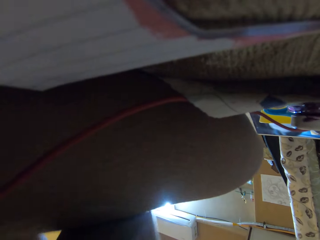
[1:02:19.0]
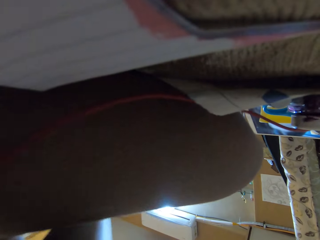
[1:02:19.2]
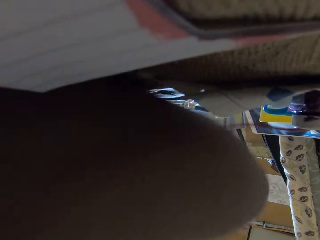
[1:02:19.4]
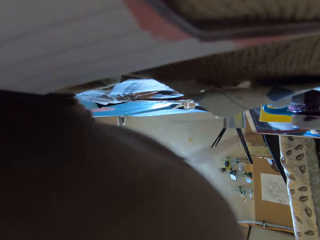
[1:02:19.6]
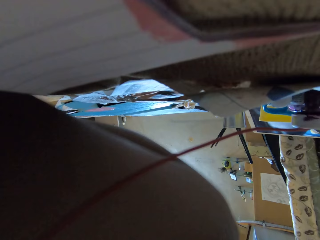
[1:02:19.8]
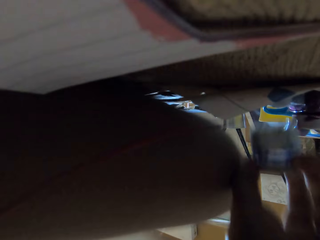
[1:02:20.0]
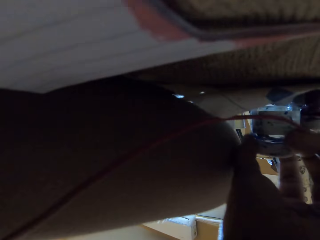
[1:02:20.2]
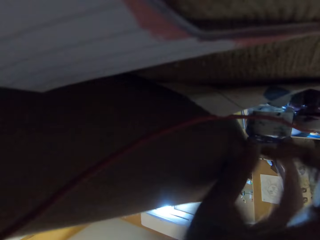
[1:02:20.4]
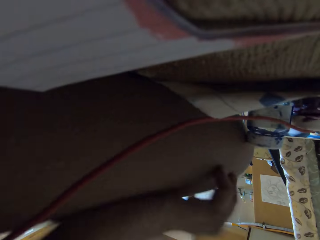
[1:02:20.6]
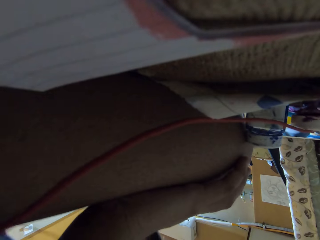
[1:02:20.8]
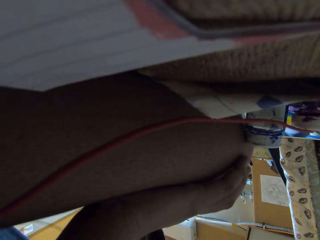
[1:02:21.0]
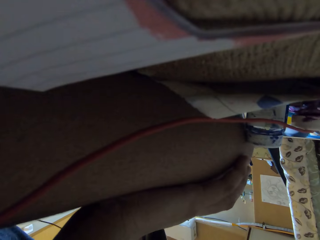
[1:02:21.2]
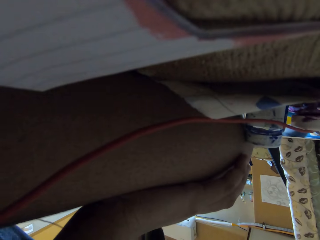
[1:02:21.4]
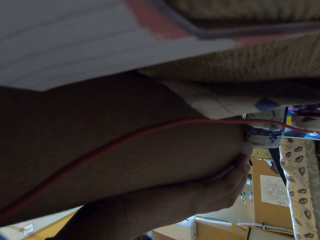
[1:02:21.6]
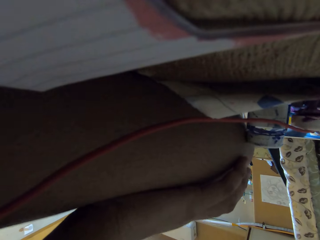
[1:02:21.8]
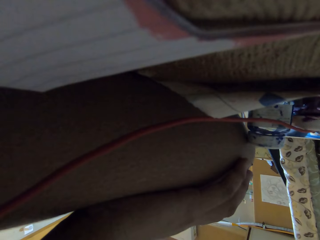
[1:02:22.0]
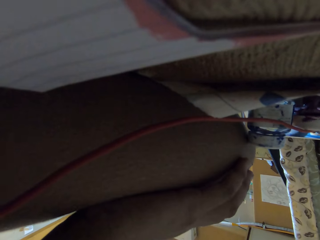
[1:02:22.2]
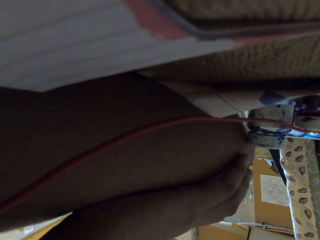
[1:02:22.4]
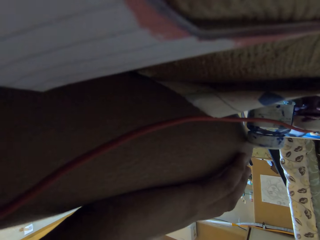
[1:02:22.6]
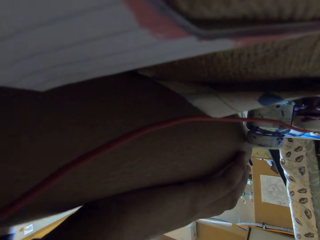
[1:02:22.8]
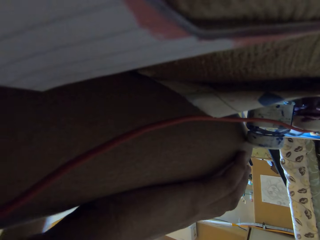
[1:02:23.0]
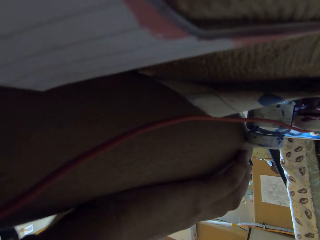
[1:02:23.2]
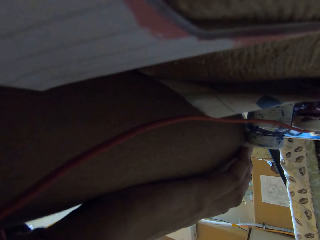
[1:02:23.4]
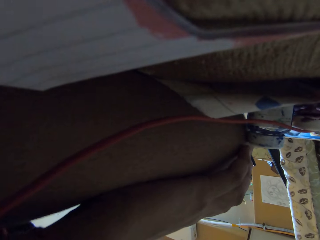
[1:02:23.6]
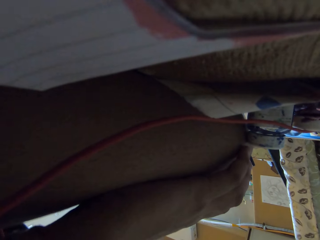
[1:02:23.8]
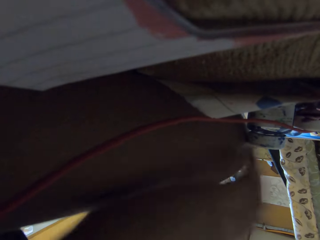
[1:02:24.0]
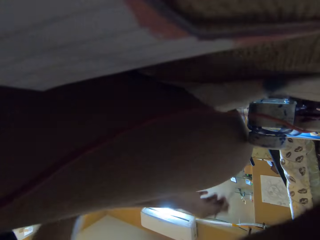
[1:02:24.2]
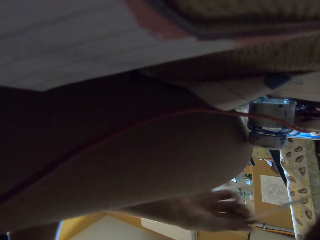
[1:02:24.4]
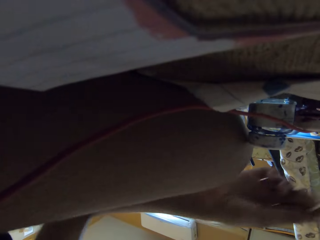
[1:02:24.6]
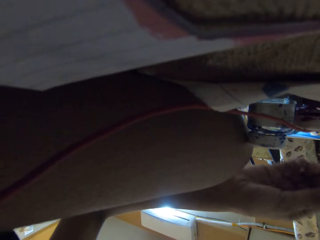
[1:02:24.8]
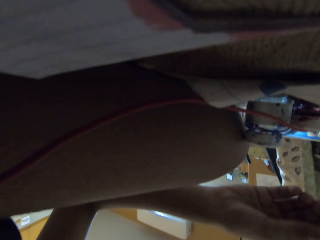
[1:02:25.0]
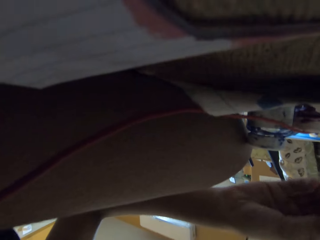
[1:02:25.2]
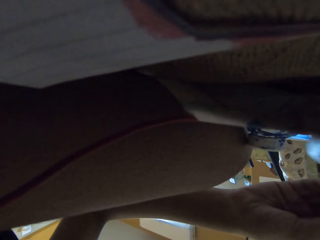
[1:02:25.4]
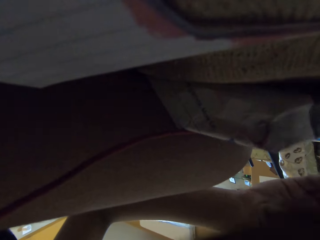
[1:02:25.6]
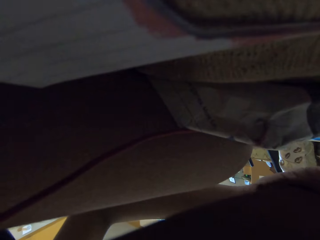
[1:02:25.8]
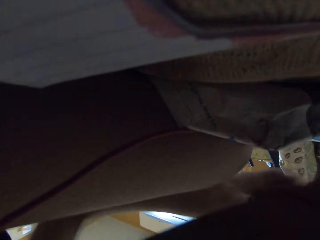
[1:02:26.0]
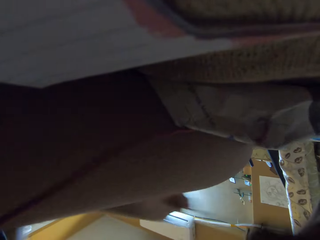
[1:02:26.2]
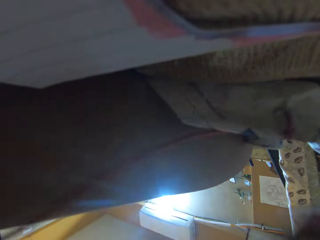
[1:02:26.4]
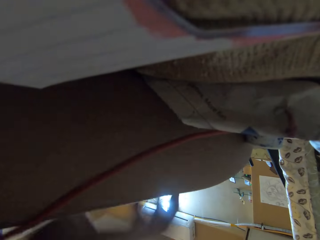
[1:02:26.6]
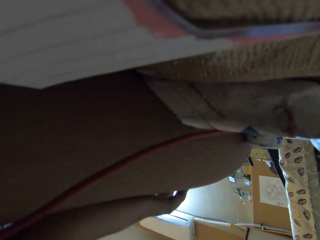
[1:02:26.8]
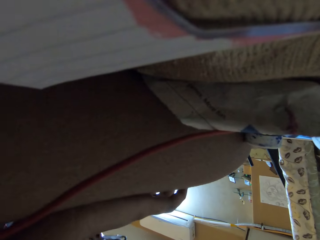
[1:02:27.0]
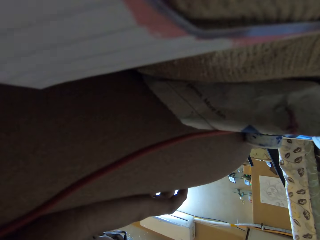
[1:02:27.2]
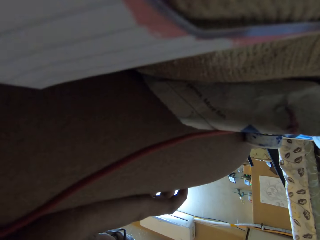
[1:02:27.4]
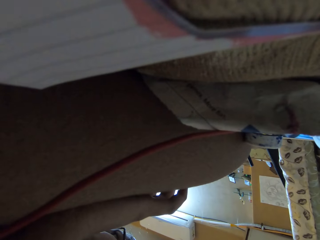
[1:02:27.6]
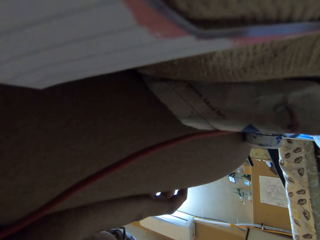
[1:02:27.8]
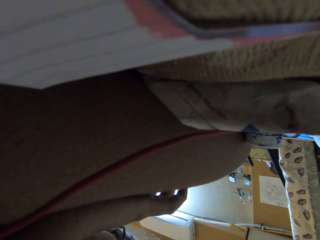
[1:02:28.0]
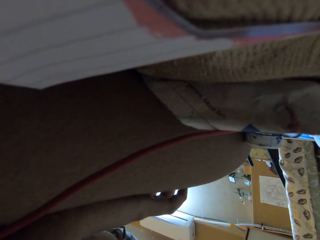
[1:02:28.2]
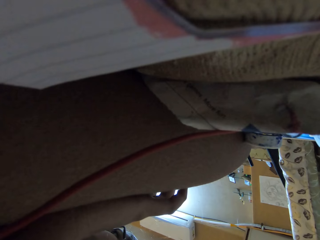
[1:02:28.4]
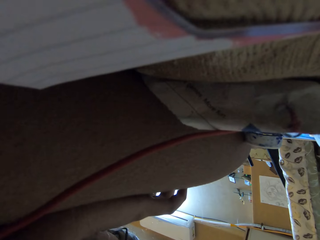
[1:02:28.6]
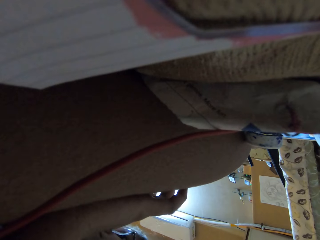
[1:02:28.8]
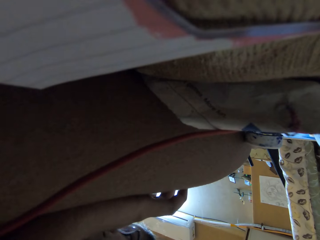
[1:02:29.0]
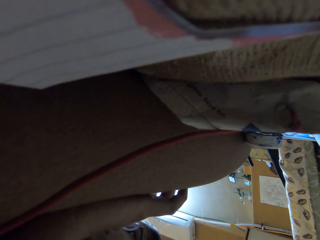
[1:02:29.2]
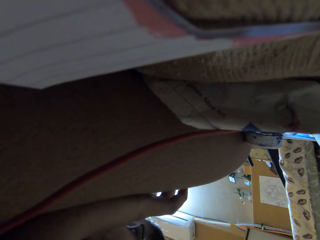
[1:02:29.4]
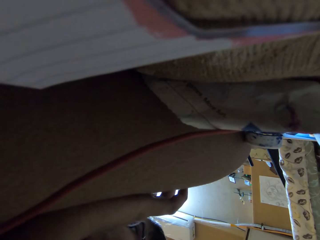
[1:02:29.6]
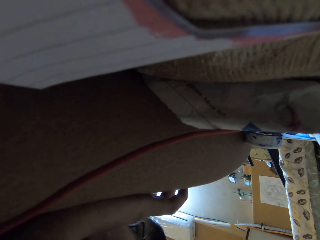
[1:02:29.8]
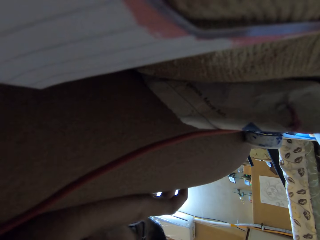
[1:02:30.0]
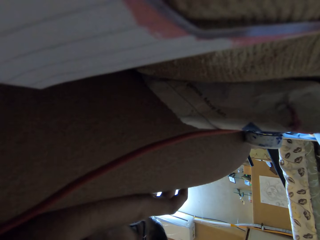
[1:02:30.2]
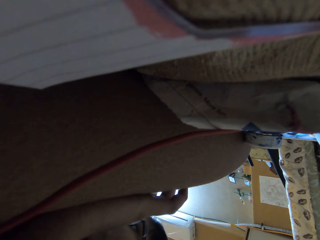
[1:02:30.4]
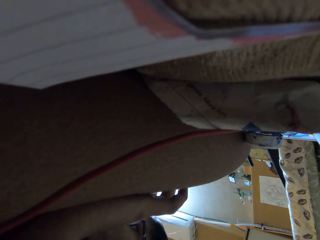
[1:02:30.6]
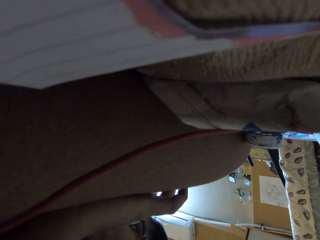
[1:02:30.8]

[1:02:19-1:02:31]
The camera wearer places a bottle on a table with her left hand.

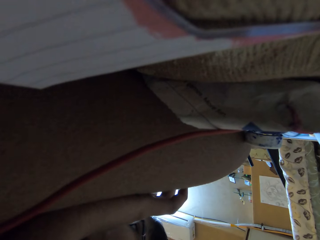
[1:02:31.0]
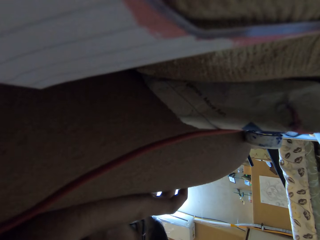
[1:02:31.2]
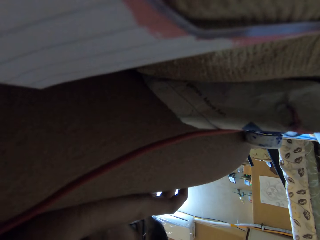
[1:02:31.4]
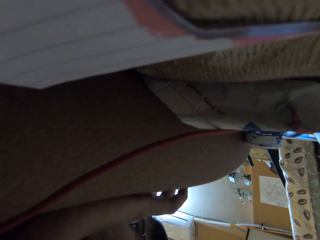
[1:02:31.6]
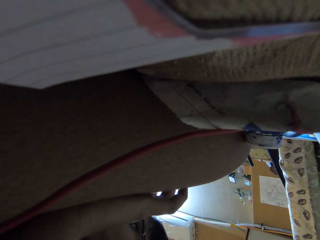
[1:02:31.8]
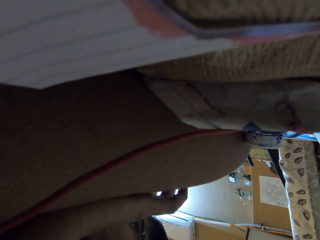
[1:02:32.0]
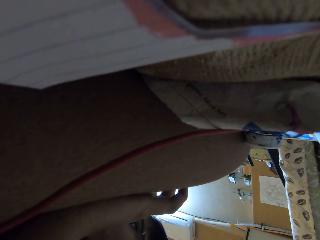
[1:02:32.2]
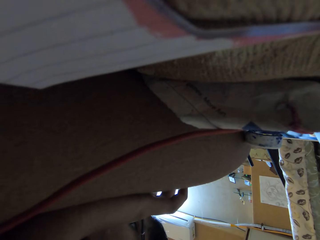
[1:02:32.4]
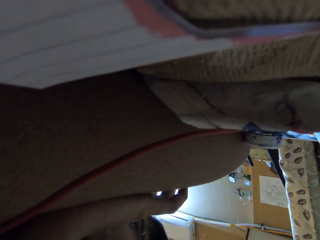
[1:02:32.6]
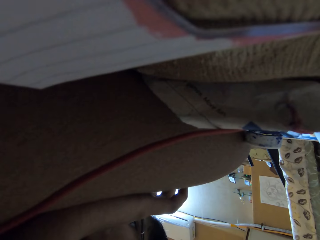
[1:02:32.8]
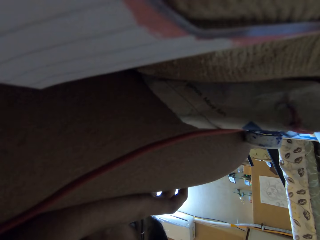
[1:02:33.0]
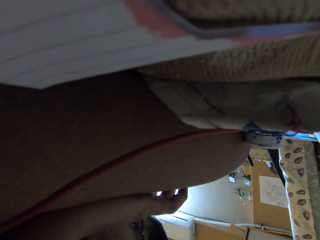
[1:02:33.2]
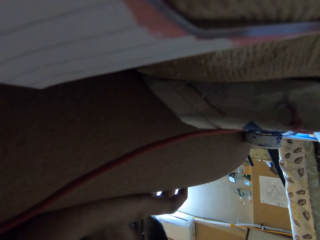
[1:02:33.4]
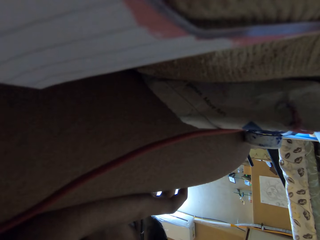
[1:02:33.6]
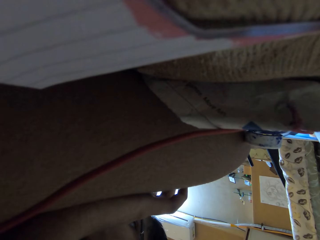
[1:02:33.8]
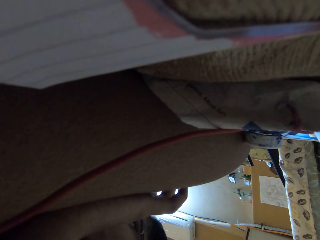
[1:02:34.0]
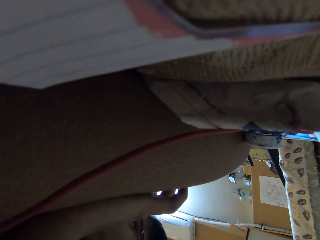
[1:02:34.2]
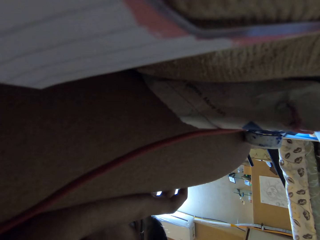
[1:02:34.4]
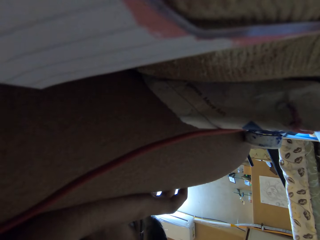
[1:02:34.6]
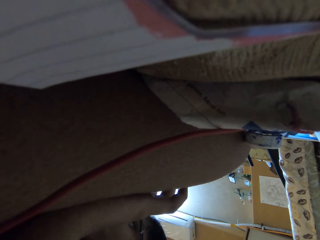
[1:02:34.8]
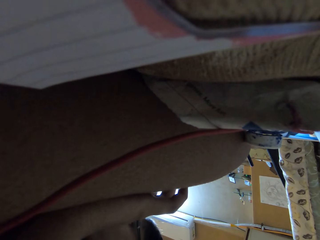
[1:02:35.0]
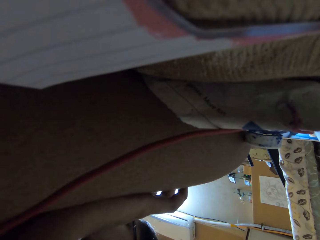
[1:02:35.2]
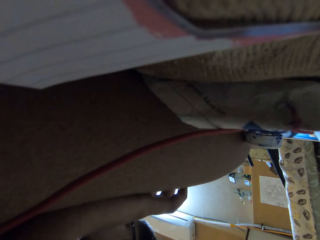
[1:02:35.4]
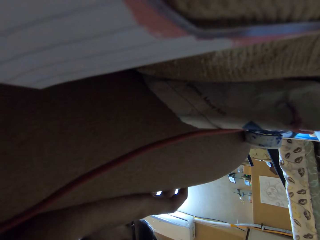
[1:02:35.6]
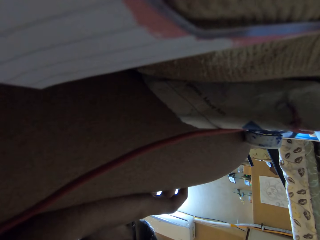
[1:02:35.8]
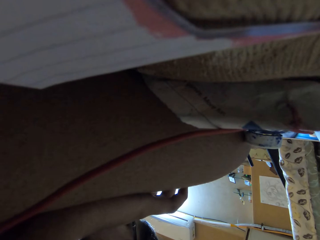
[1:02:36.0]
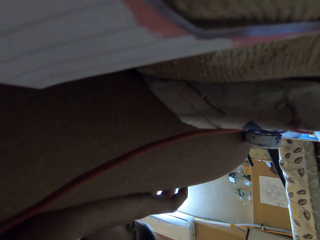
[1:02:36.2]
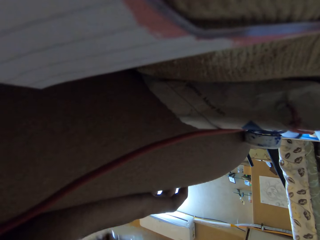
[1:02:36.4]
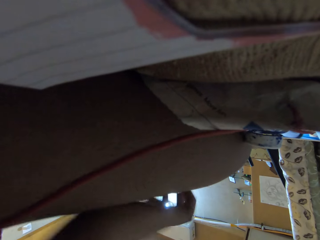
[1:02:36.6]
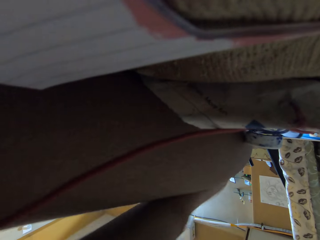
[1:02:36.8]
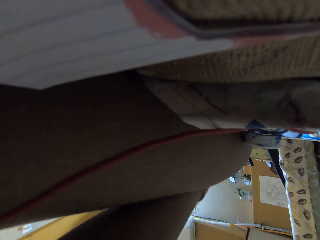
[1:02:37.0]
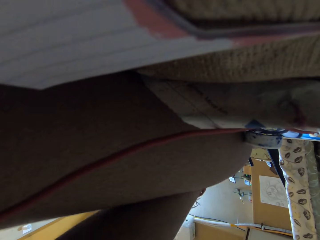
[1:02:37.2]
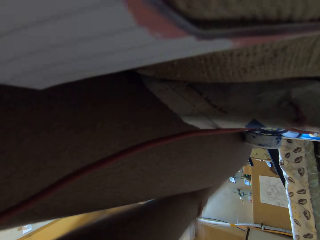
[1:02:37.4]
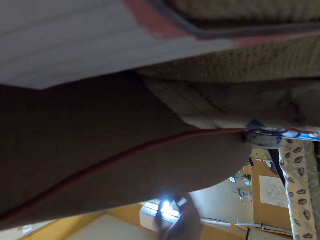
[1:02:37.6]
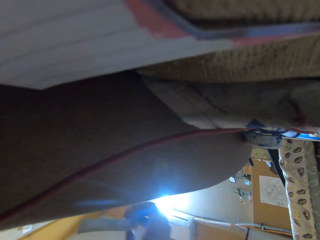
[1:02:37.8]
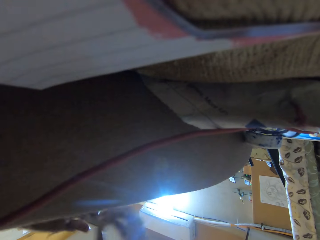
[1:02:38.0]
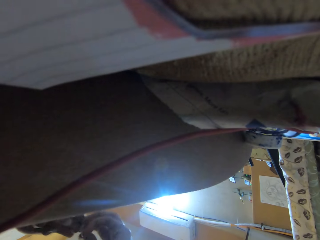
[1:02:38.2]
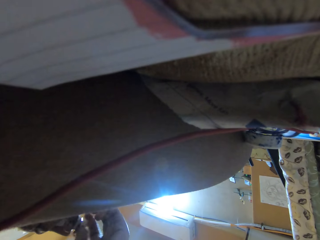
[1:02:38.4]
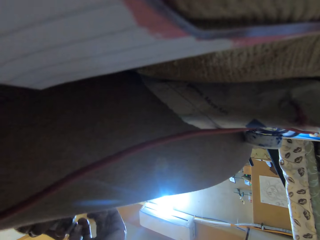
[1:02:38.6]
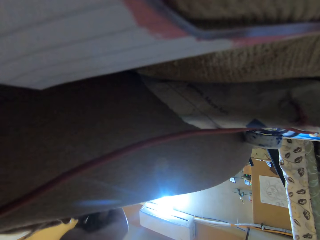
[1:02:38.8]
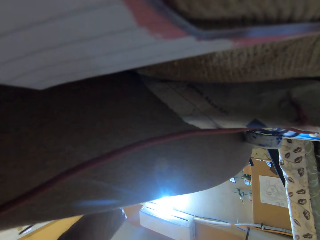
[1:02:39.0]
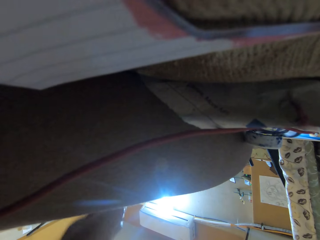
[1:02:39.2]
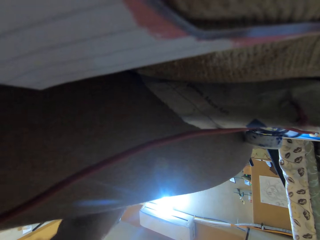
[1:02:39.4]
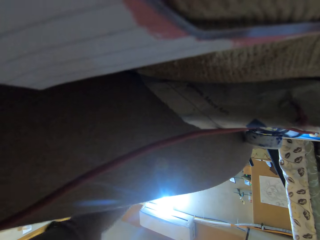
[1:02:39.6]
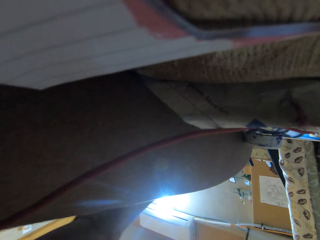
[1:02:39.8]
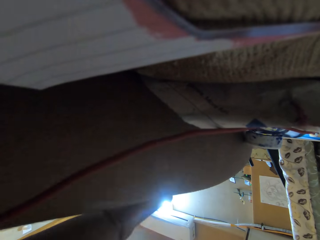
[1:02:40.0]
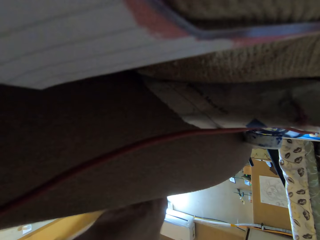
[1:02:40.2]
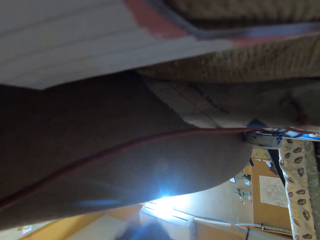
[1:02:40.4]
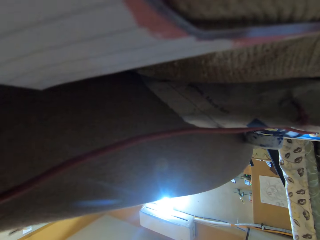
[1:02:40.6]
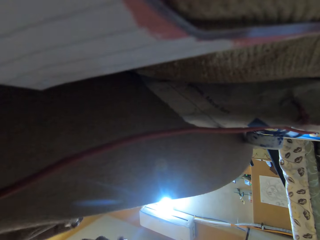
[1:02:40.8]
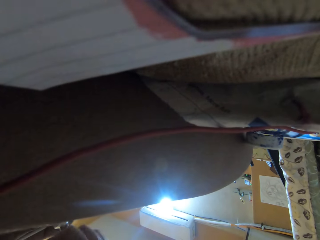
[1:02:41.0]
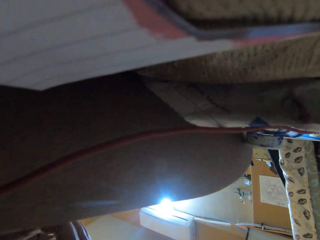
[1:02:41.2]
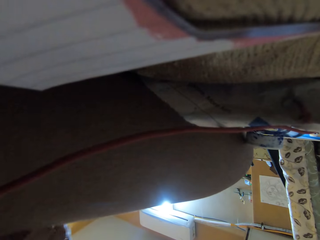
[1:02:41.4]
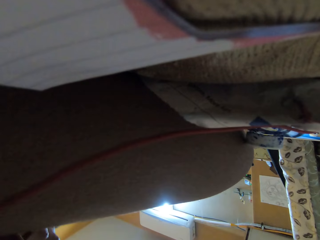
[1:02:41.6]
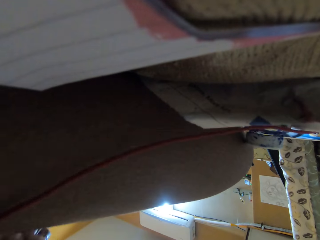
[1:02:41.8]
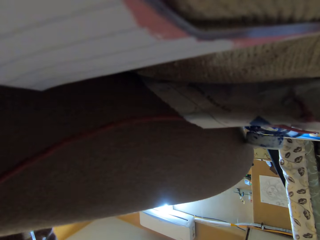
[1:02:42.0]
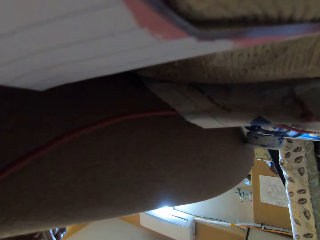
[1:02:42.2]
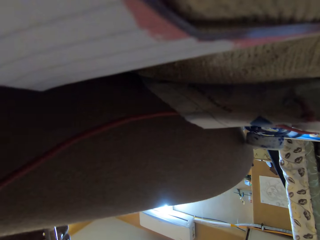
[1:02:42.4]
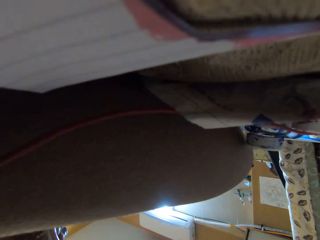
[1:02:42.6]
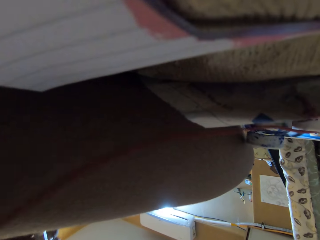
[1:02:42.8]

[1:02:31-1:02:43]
The camera wearer opens a bottle with his hands.
